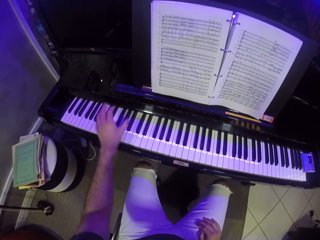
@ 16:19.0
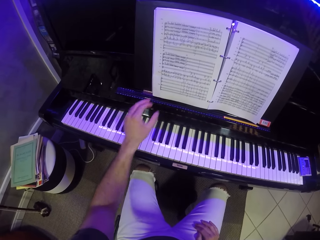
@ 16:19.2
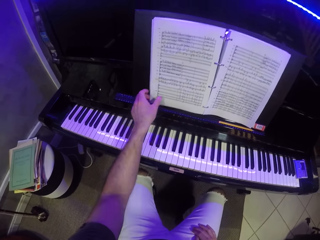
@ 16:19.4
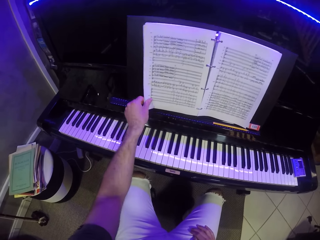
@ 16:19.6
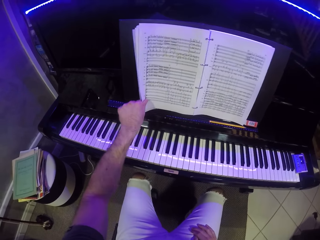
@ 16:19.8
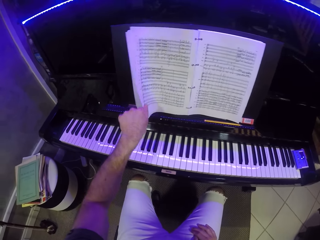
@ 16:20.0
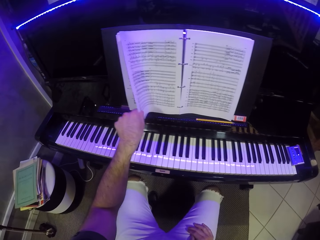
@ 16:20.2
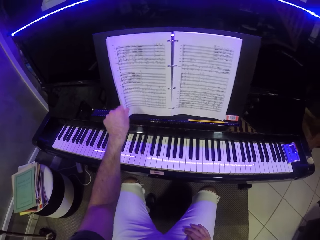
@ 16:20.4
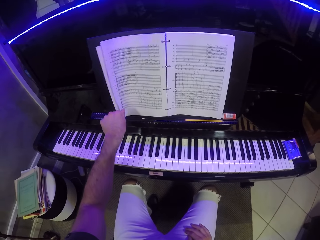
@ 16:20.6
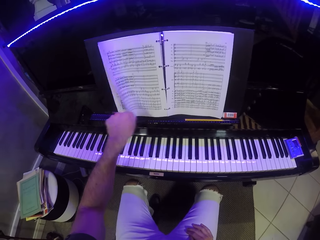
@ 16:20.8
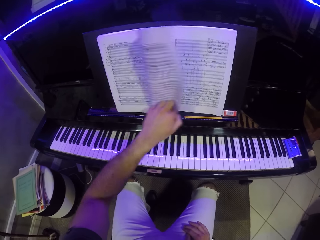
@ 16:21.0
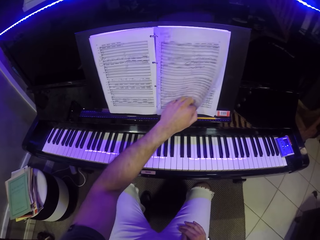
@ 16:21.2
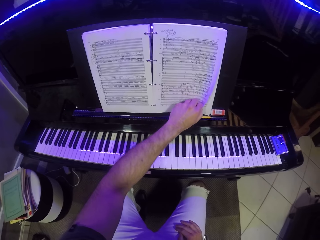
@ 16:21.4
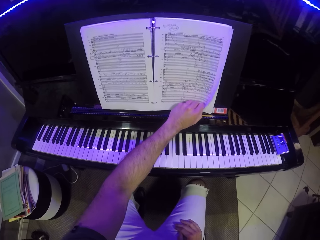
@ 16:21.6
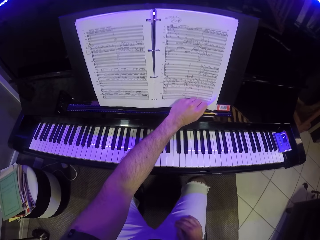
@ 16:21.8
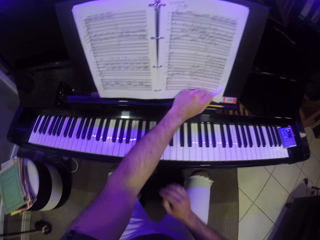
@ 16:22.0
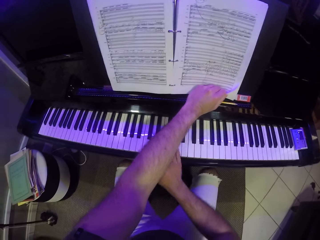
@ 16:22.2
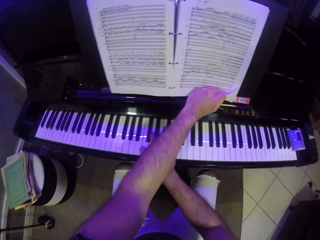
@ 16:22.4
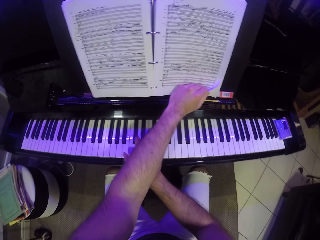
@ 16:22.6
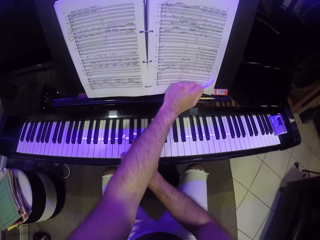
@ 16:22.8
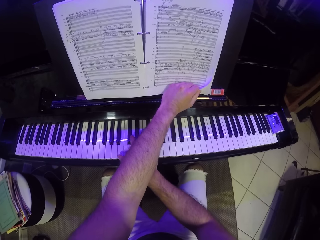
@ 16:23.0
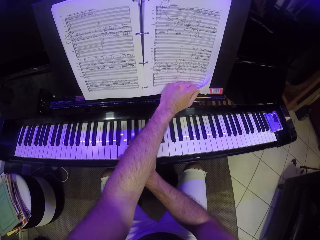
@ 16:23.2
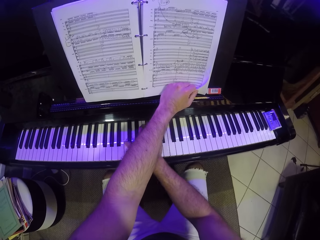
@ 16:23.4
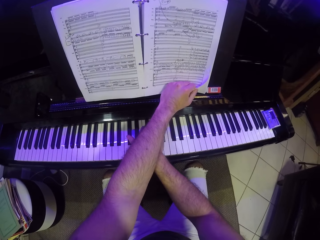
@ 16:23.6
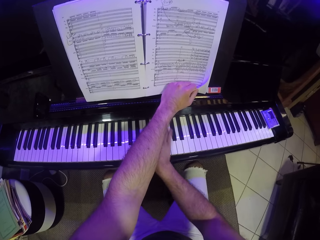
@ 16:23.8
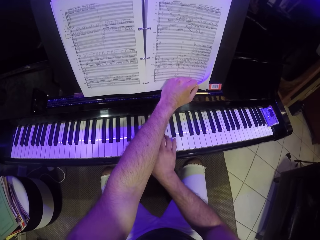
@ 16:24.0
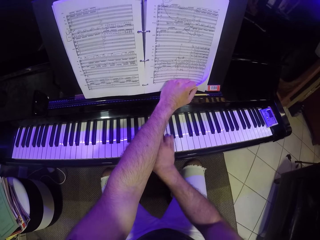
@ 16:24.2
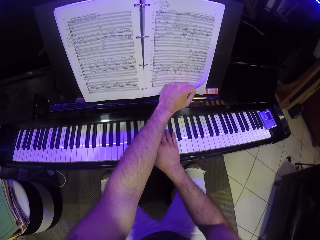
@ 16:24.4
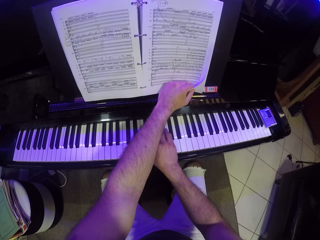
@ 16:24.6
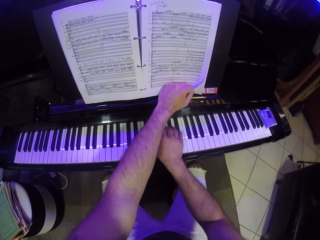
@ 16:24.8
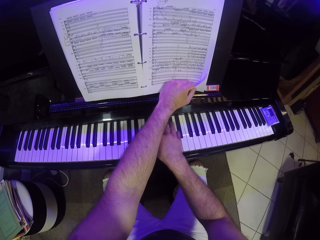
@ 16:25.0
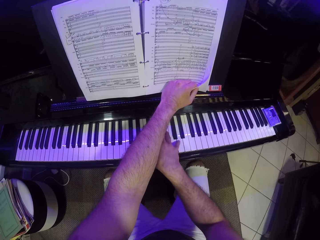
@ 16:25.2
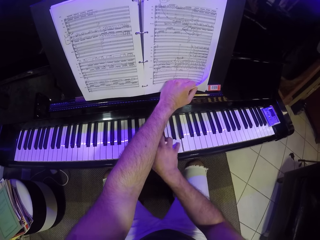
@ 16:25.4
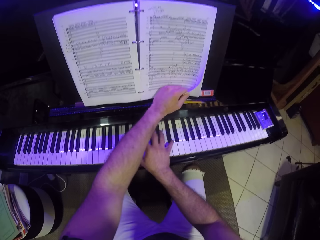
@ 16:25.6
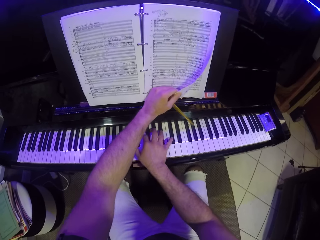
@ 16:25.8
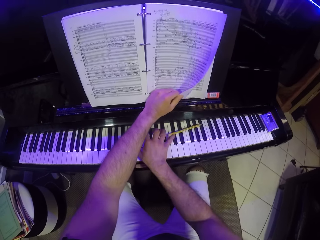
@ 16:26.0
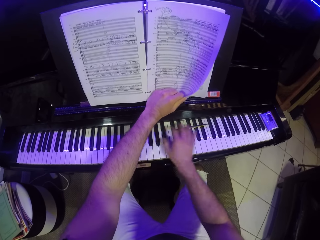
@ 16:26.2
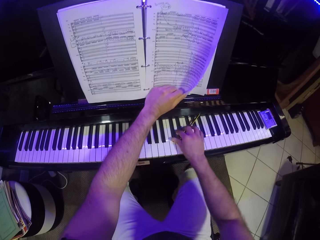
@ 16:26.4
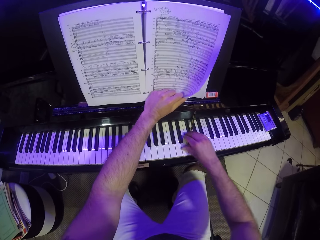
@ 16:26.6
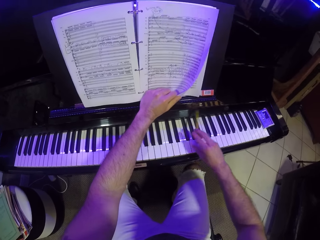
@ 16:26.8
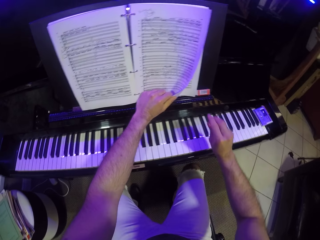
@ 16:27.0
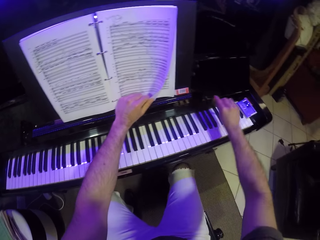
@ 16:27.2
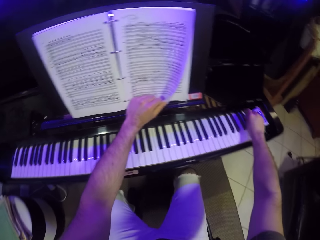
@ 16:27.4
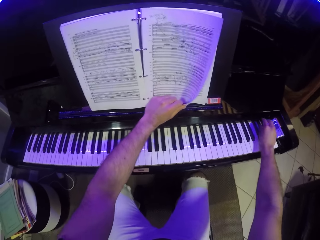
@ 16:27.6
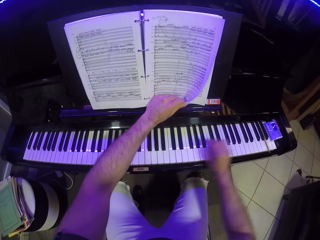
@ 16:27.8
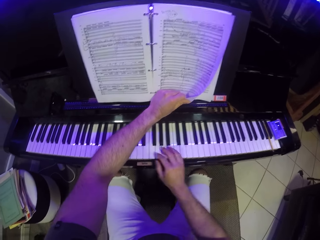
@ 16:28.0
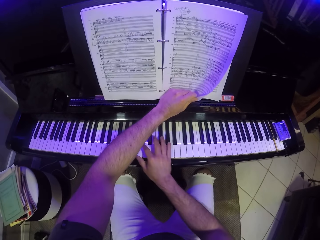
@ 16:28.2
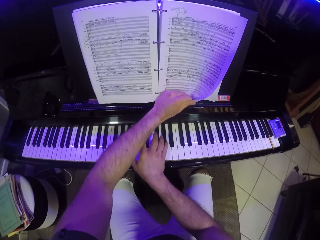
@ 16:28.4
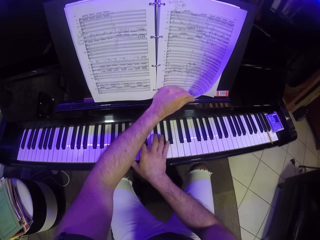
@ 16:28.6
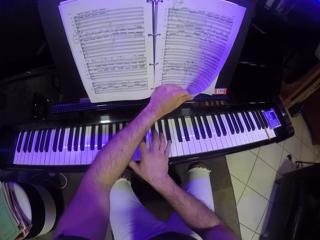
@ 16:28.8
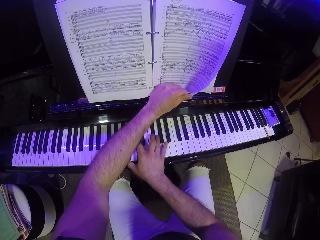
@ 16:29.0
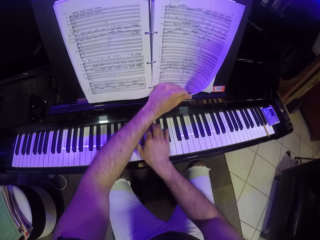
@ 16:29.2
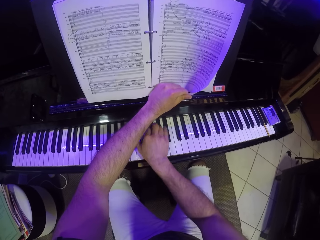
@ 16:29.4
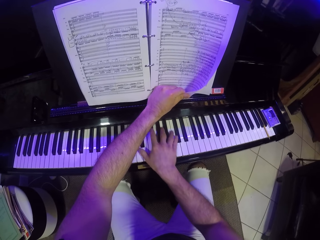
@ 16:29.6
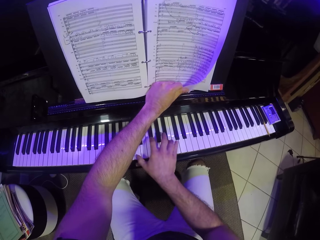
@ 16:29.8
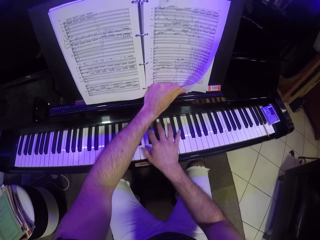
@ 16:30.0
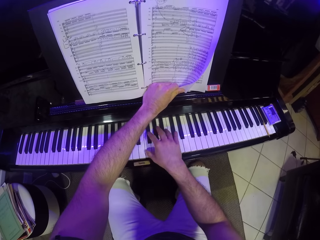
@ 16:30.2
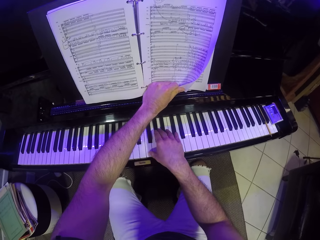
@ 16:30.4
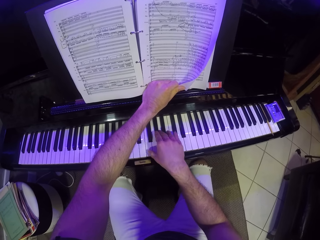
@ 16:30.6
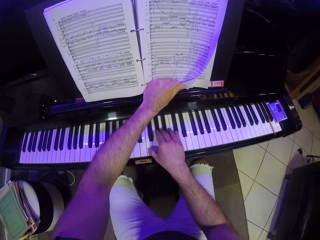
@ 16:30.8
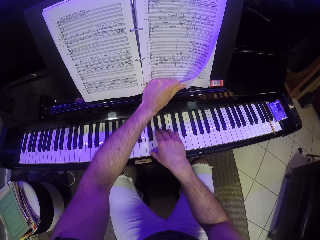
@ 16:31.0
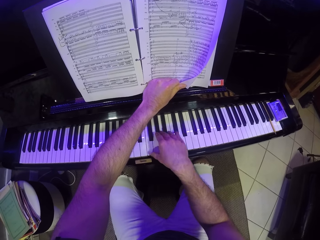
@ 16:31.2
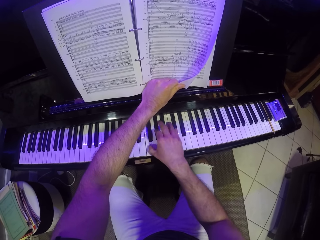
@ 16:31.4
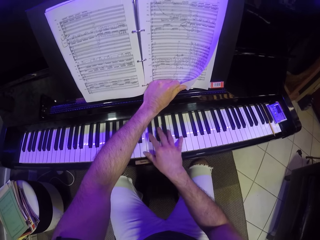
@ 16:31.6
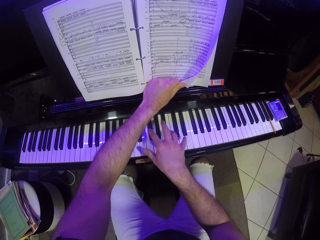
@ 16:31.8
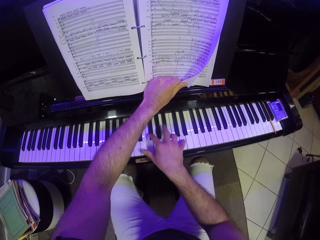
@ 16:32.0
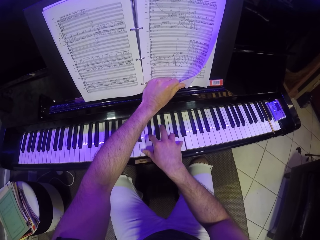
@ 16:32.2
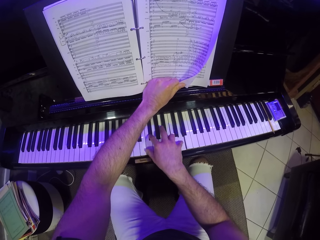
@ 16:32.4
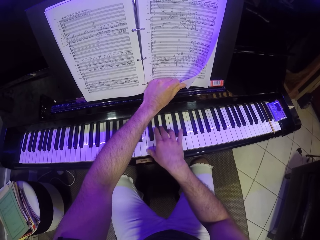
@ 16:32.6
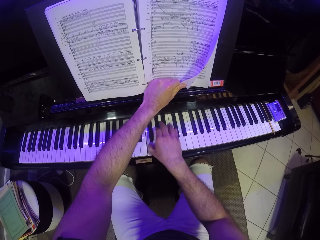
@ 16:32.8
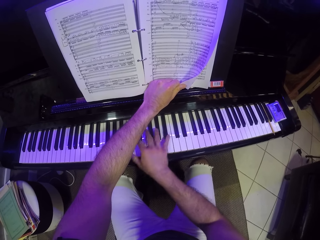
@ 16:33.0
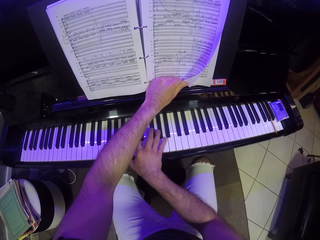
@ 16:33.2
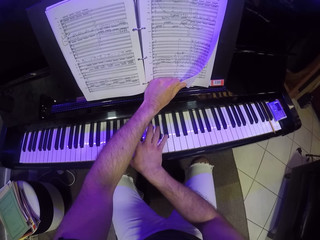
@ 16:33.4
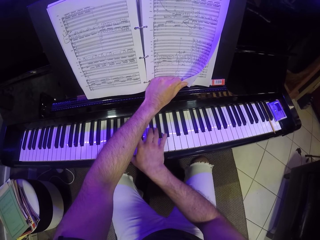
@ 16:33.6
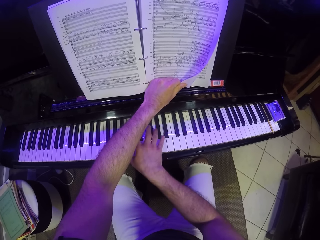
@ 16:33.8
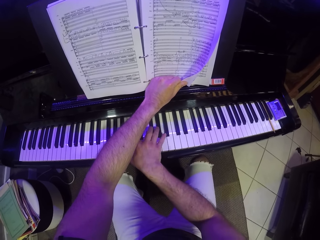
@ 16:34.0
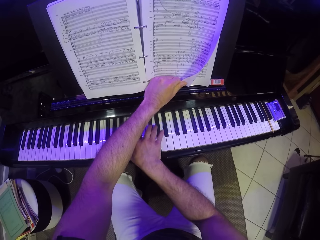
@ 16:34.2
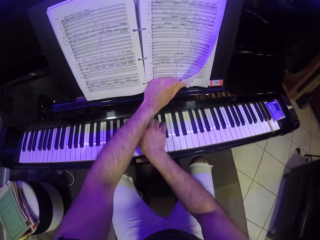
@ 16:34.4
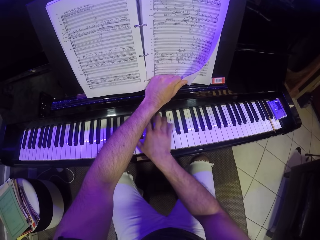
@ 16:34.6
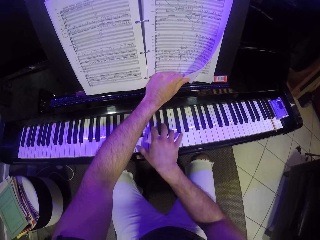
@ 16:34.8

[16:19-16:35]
The camera wearer turns a page on the music sheet with his left hand. He plays on the piano with his right hand. He holds the music sheet with his left hand. He drops the pencil on the piano with his right hand. He picks up the pencil. He puts the pencil on the keyboard. He plays on the piano with his right hand.

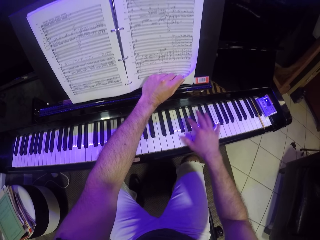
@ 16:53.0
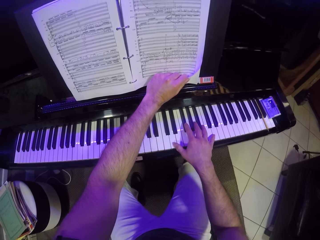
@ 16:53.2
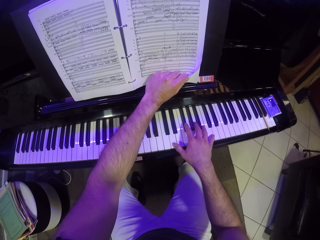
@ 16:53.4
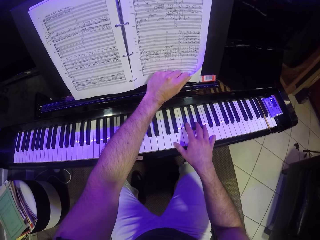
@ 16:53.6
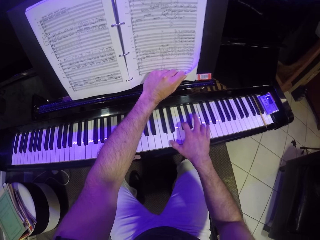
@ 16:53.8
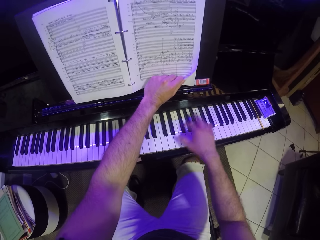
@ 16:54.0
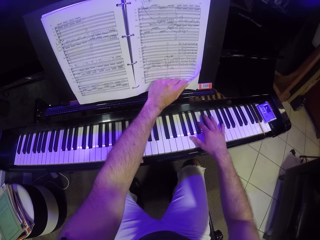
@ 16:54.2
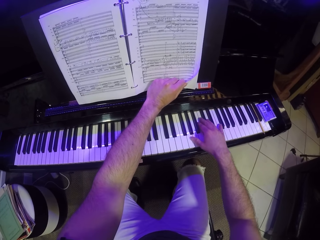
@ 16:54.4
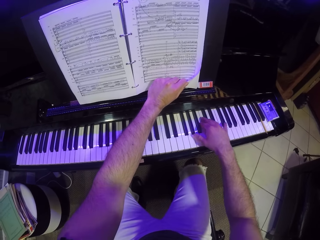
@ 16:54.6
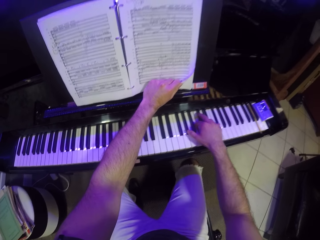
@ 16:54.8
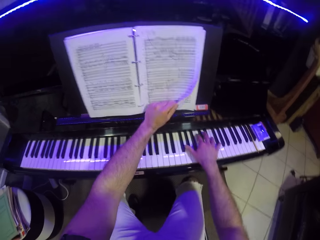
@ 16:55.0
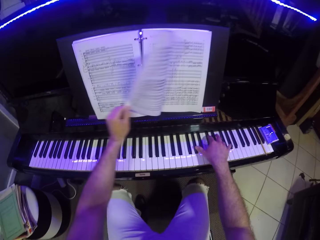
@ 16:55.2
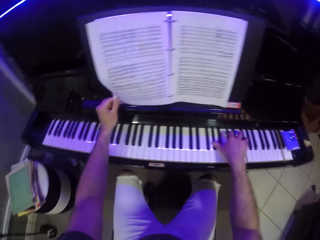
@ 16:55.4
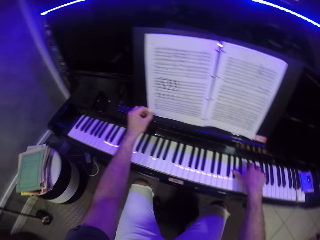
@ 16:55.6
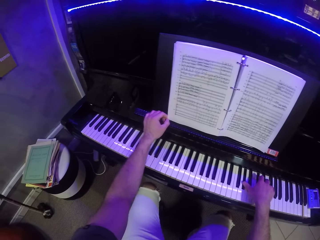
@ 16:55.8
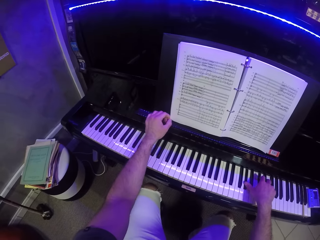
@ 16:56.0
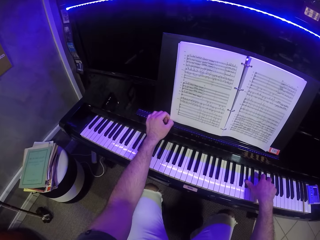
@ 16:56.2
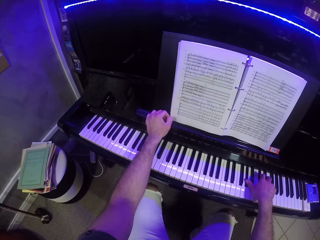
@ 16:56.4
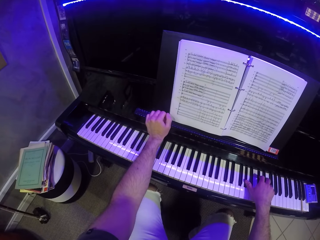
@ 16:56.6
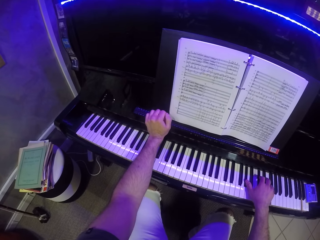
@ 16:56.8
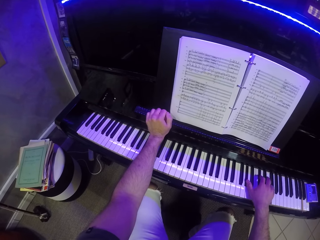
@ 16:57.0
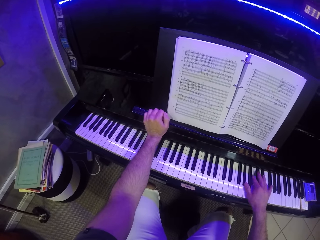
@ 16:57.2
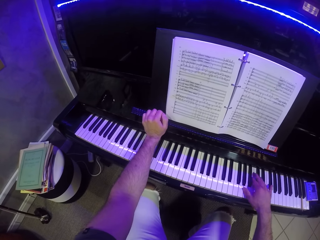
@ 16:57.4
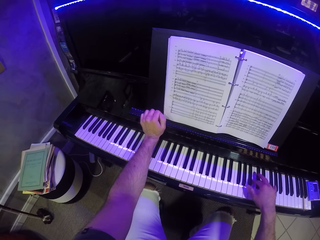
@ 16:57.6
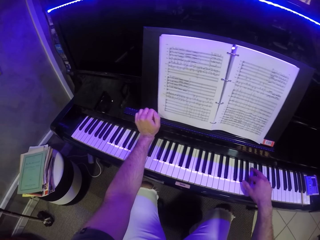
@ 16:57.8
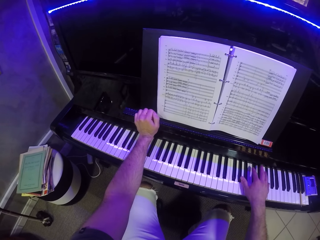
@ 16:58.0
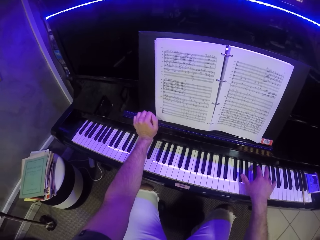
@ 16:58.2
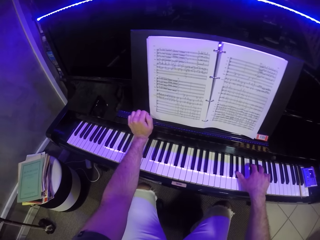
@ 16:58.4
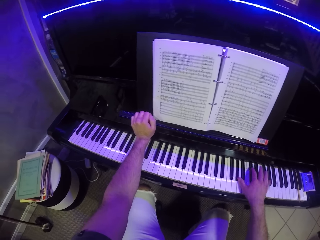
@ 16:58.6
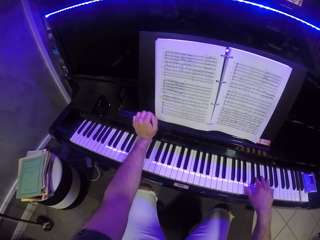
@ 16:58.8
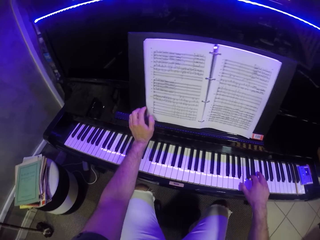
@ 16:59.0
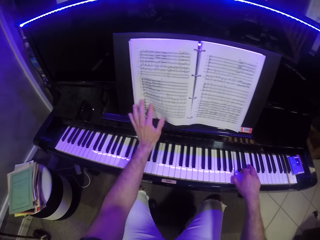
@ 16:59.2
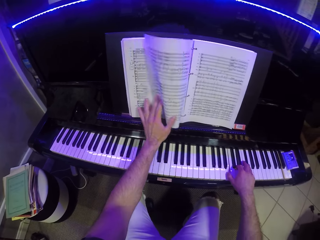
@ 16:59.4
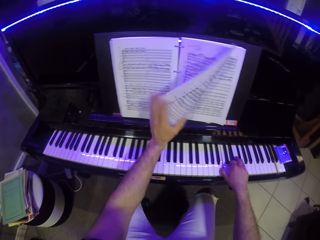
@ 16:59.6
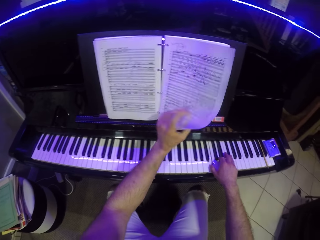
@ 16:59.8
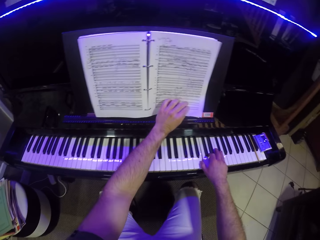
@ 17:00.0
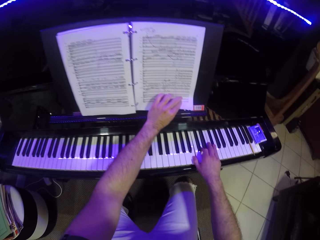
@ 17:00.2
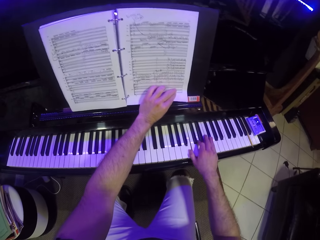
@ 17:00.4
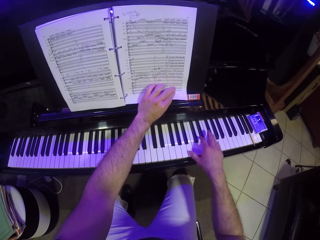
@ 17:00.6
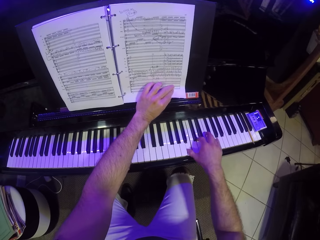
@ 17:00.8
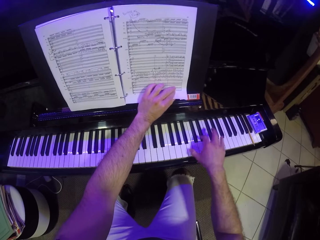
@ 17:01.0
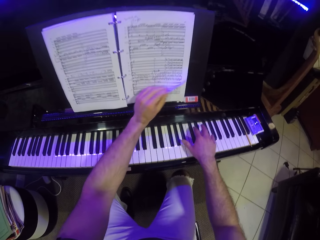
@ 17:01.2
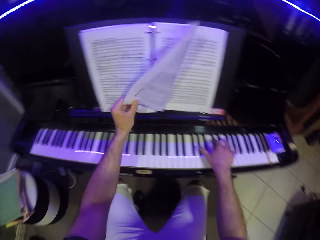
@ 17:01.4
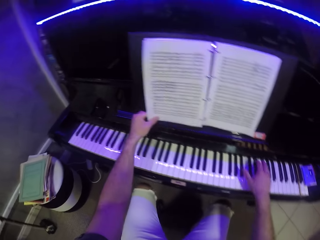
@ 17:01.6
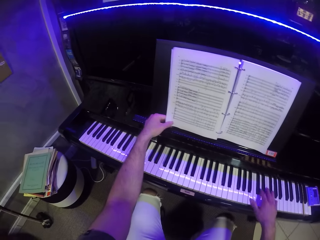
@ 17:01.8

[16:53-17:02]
The camera wearer turns a page on the music sheet with his left hand. He plays the piano with his right hand. He turns a page on the music sheet with his left hand. He turns over the music book with his left hand. He plays the piano with his right hand.
